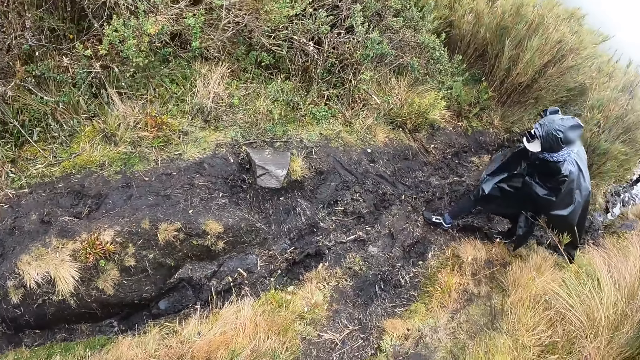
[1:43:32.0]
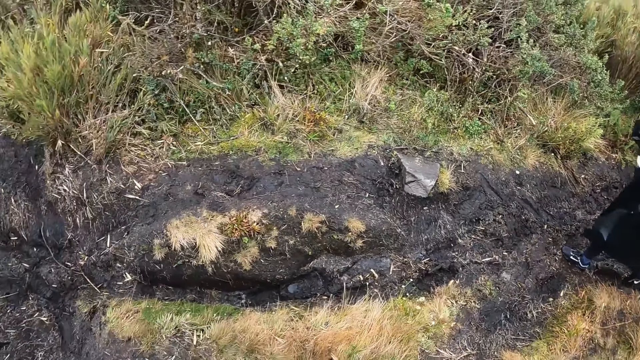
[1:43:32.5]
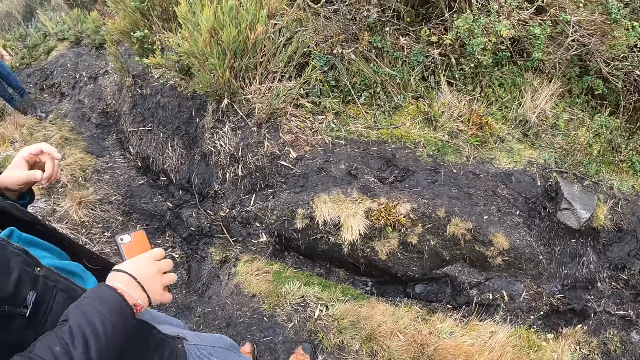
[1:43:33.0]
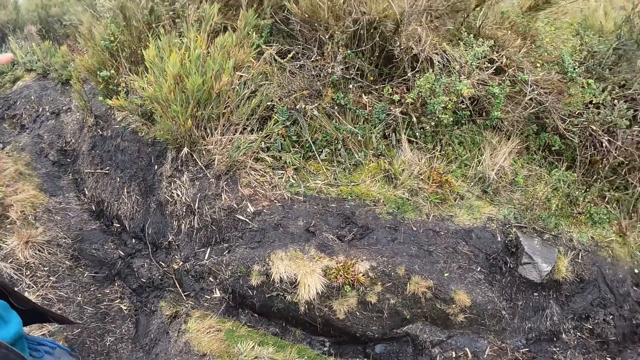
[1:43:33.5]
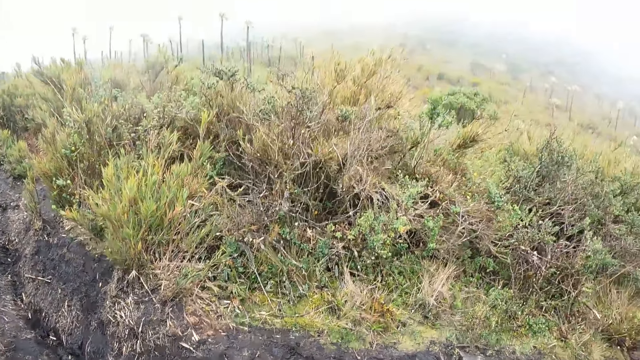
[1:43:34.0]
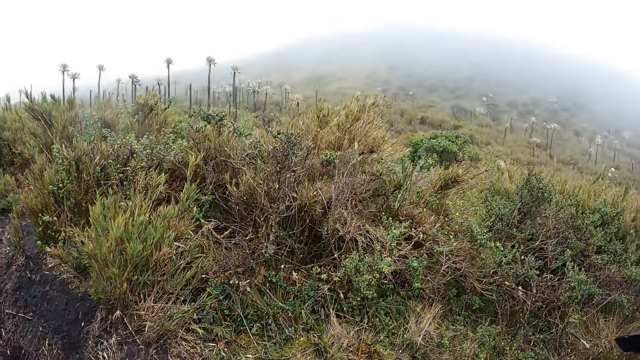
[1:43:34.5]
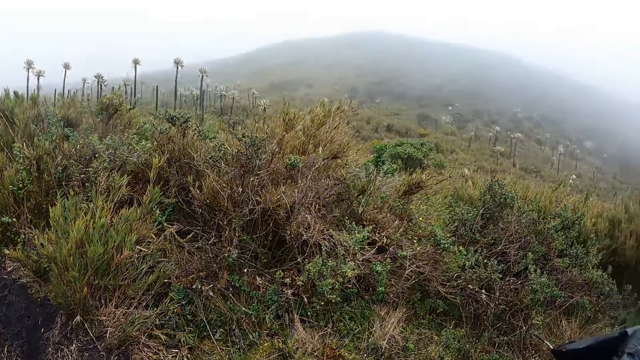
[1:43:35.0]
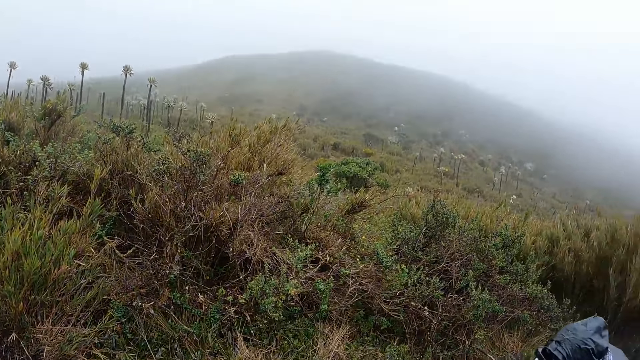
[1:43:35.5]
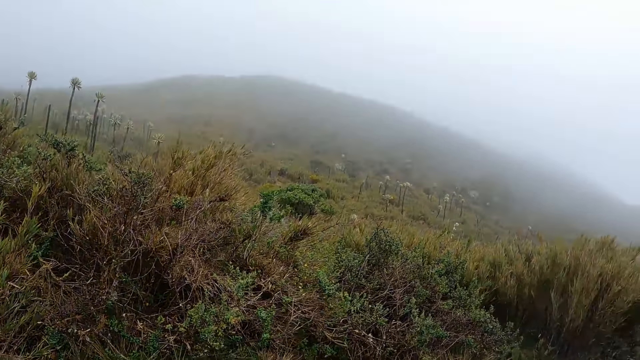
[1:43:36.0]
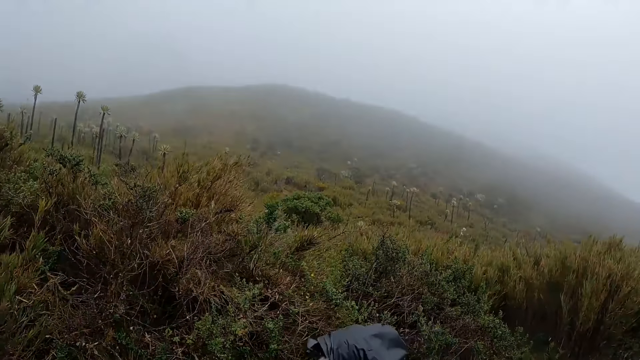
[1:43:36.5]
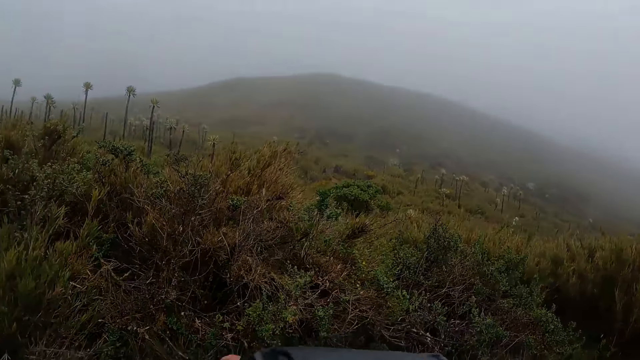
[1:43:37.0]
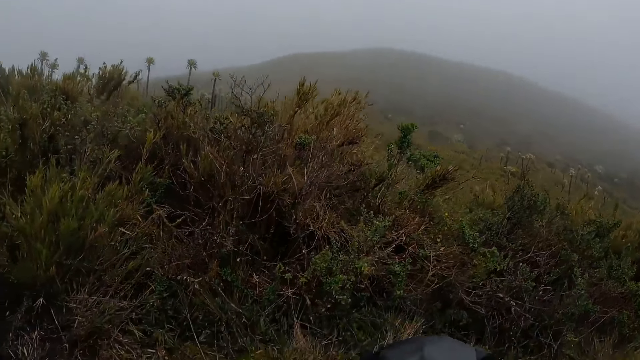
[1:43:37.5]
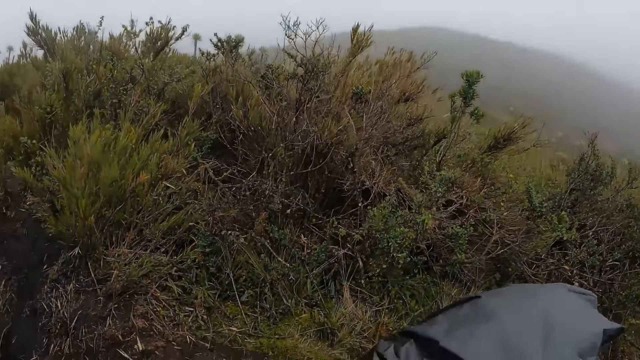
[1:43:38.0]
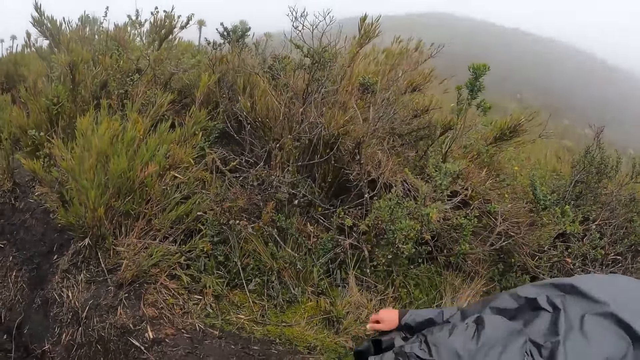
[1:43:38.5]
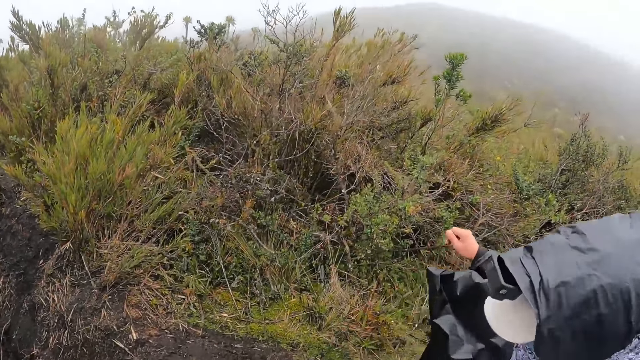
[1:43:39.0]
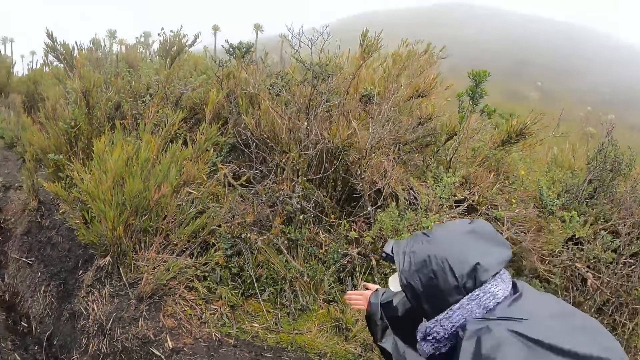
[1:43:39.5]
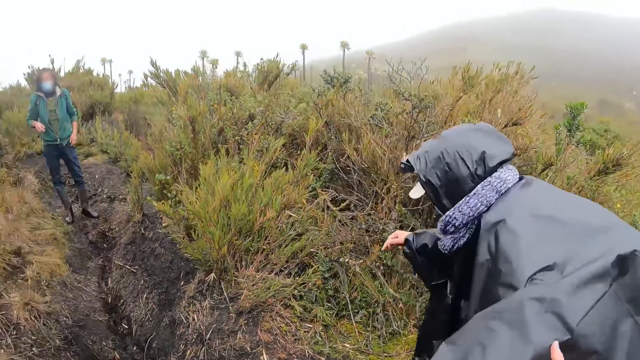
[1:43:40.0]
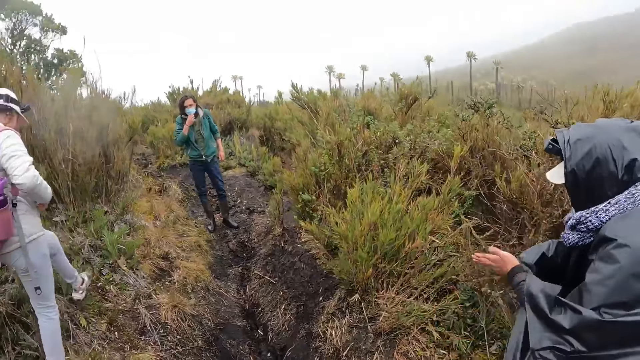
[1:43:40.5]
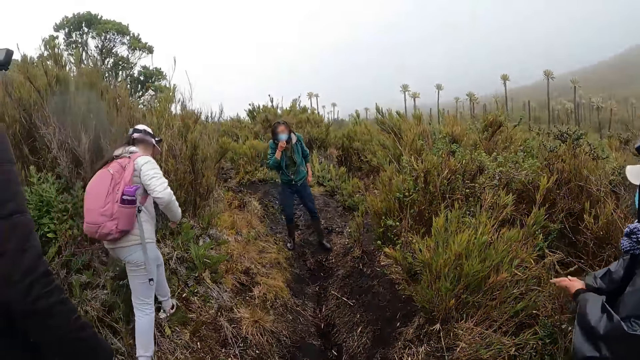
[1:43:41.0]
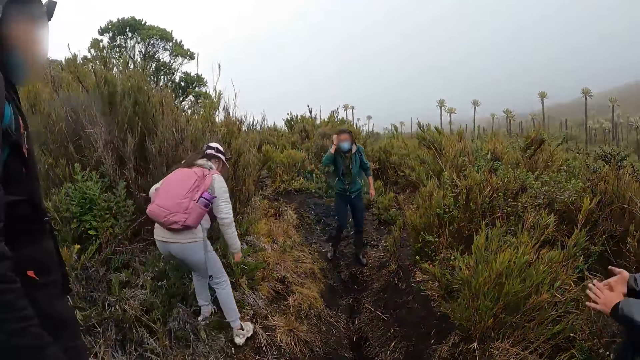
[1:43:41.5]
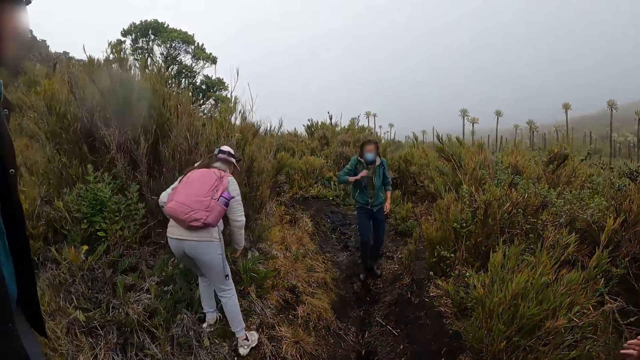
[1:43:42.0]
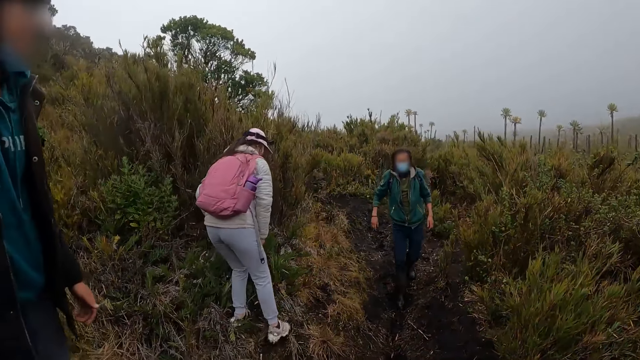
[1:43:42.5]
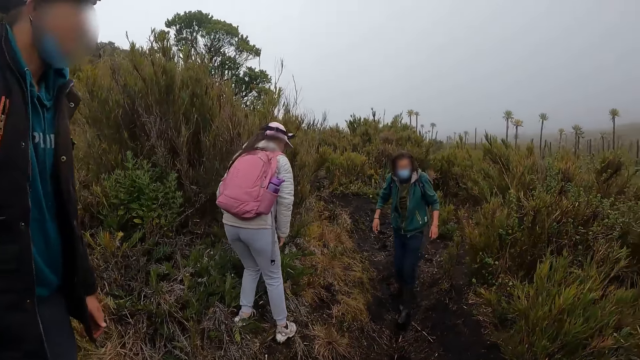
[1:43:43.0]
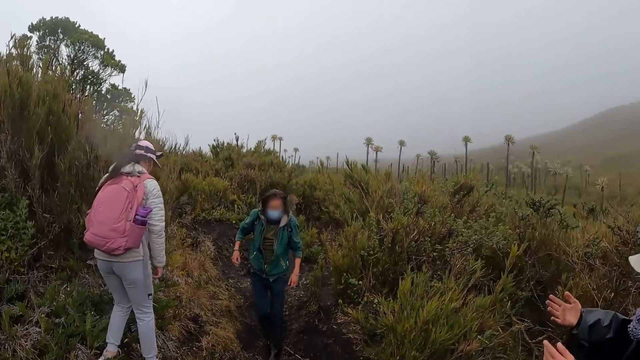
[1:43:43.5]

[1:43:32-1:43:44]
The camera wearer looks around. A man interacts with her. Another man walks past the camera wearer. The camera wearer touches the second man with her left hand. The second man rubs both palms together. A third man interacts with the second man. The third man touches his nose mask with his right hand.

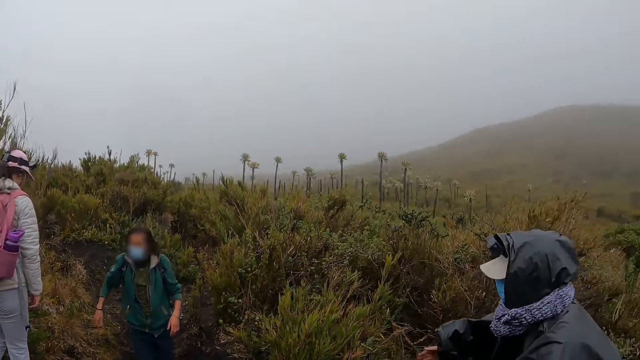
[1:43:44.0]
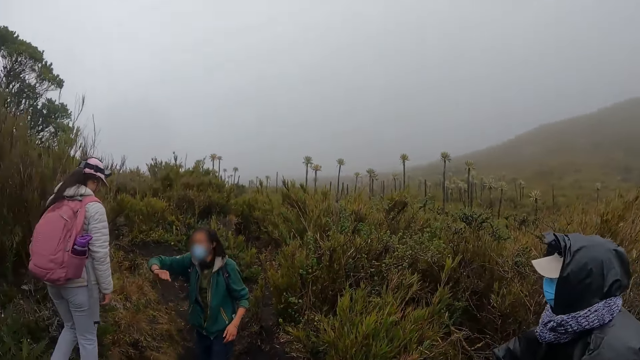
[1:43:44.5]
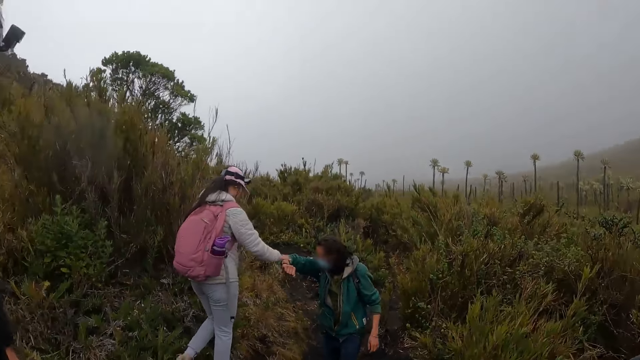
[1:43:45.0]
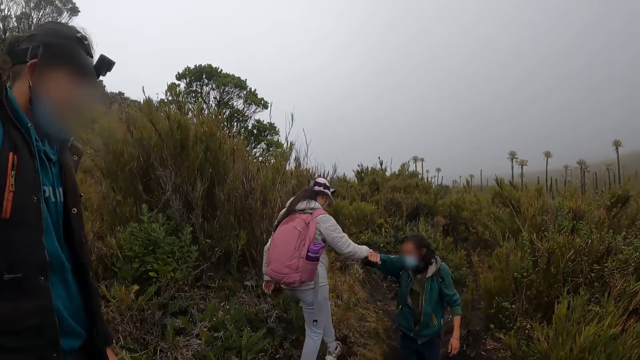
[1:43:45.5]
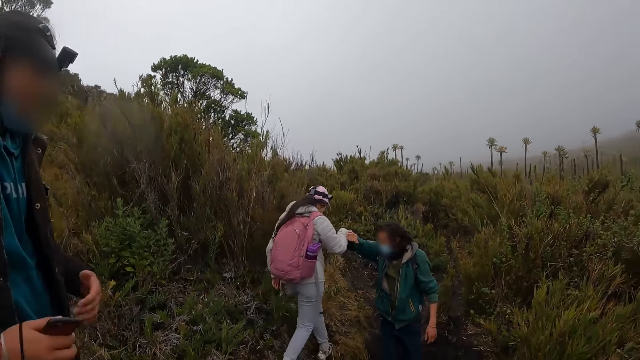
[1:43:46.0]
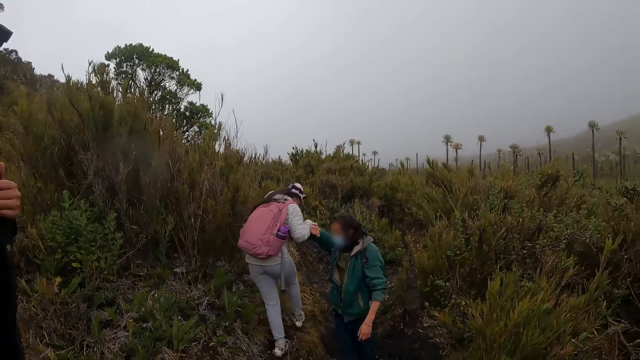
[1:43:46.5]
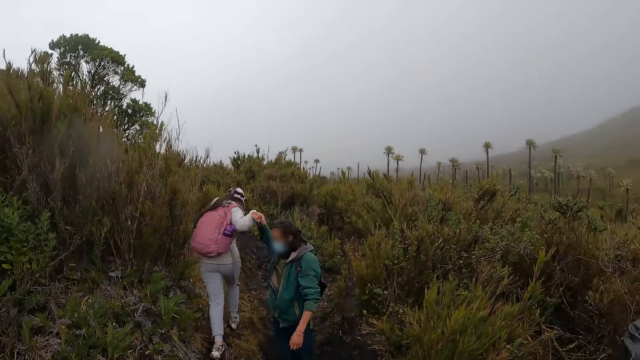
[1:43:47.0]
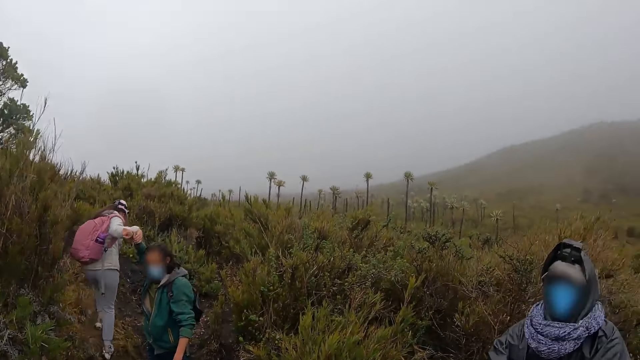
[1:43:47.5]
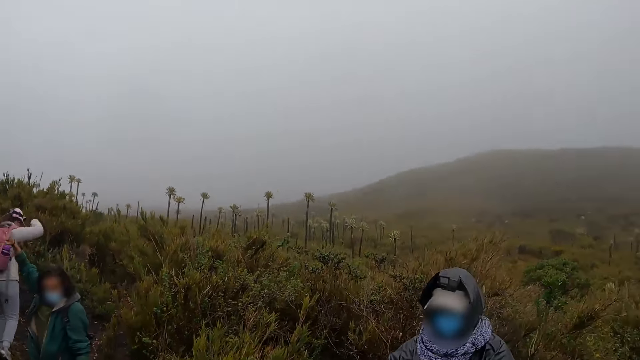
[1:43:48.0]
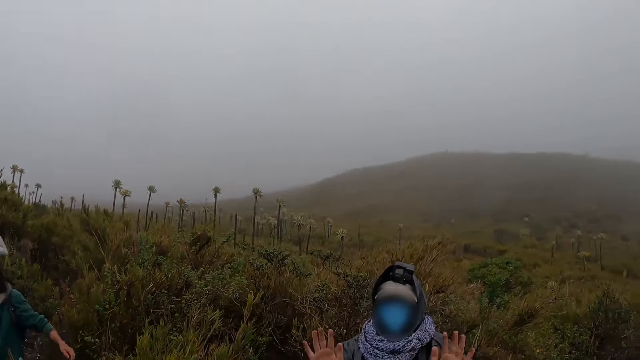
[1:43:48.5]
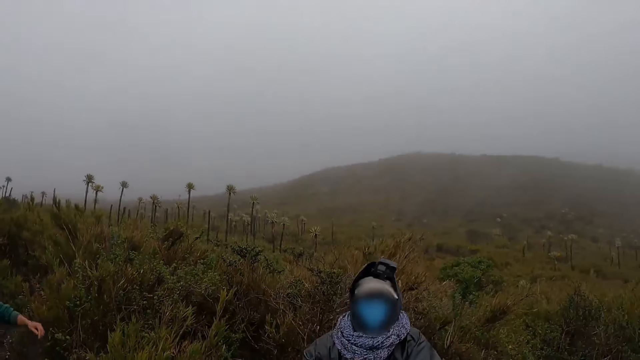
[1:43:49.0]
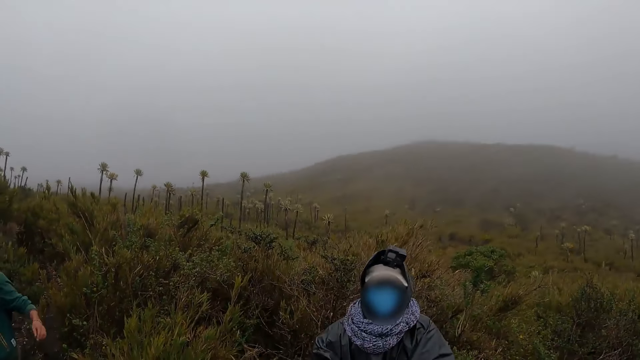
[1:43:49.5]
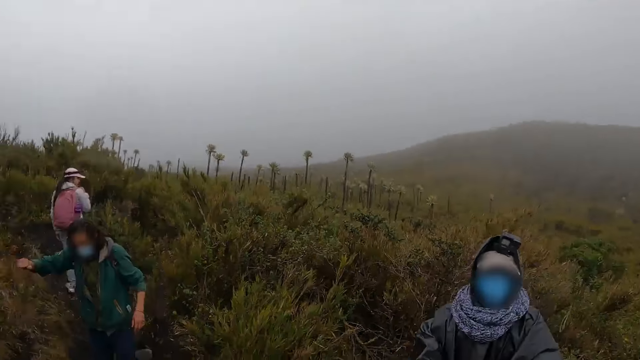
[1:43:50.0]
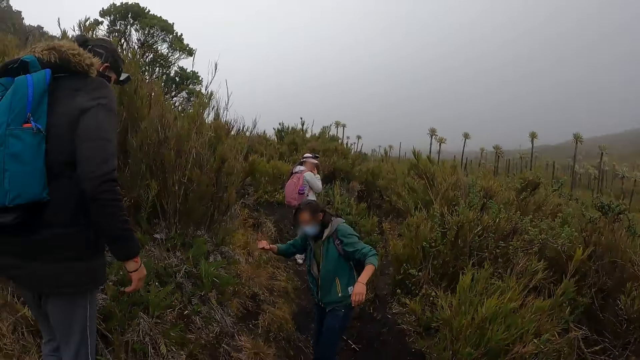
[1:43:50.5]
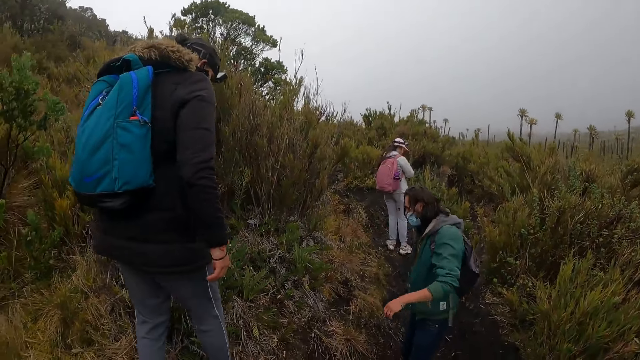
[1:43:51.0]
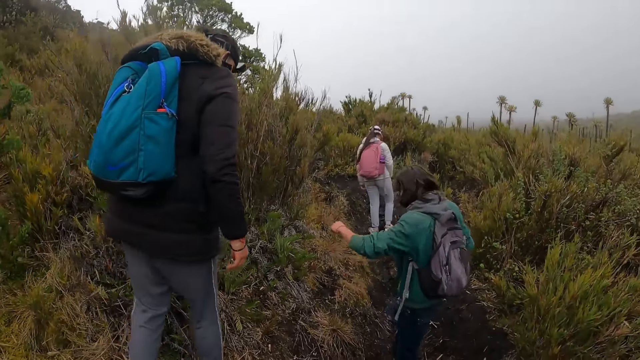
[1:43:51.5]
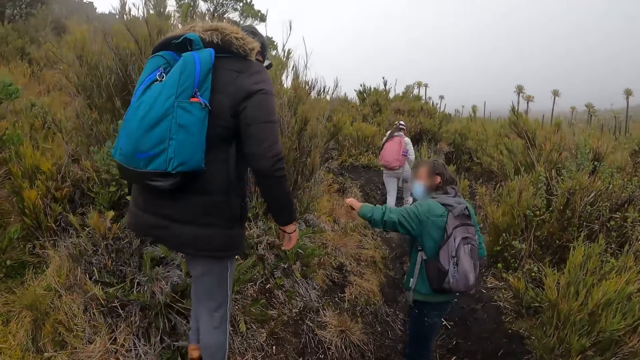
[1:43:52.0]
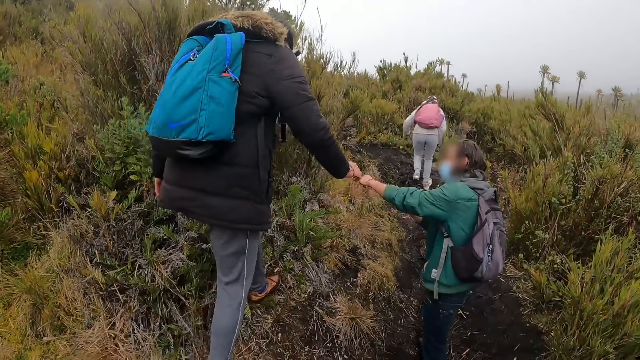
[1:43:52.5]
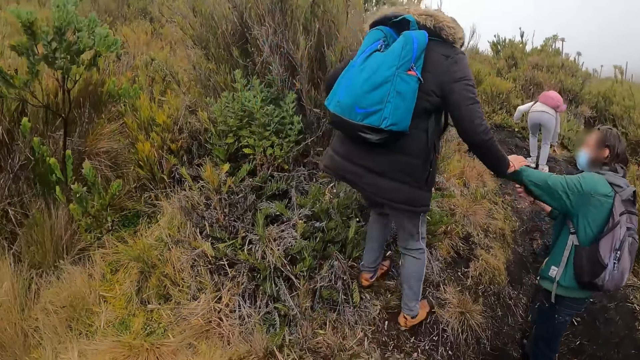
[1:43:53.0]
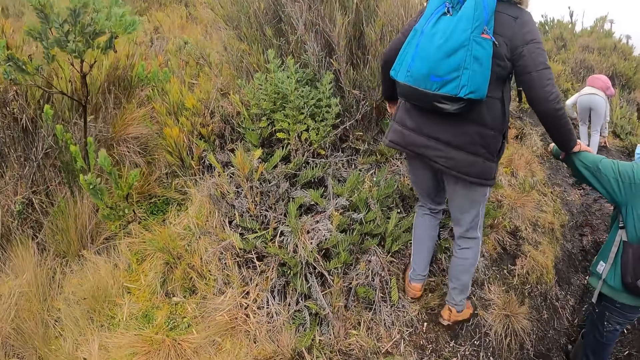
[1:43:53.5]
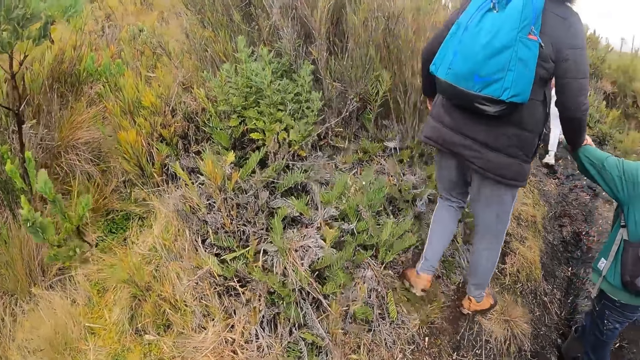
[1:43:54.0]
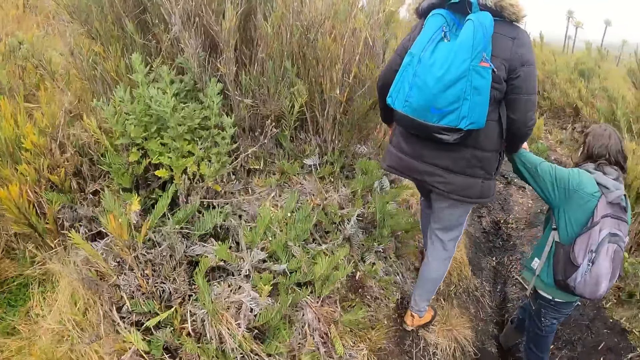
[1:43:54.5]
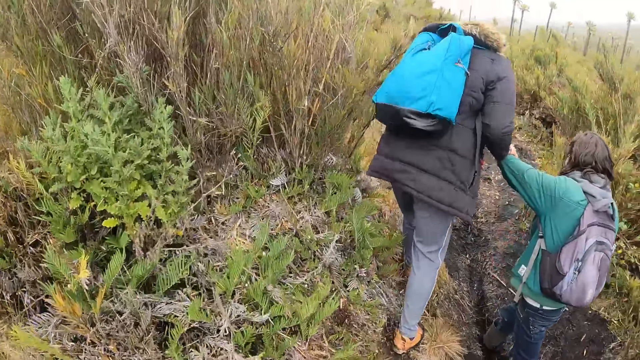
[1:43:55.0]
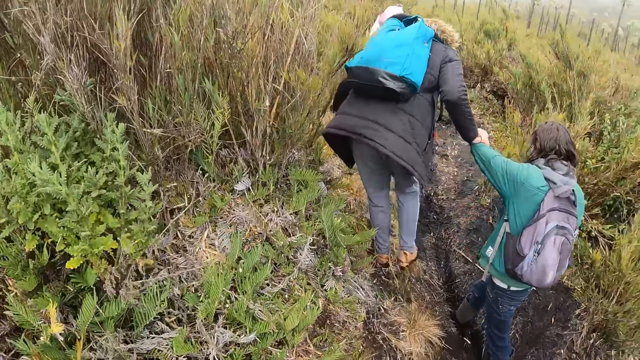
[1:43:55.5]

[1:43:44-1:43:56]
A man touches a woman with his right hand. Another man interacts with the camera wearer. The camera wearer walks up a hill with a group of people. A third man holds the left hand of a fourth man with his right hand.
